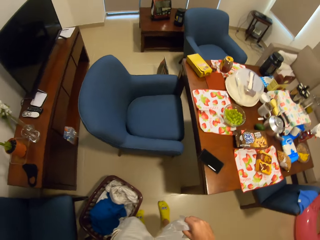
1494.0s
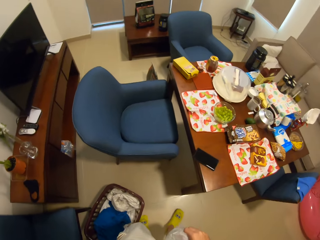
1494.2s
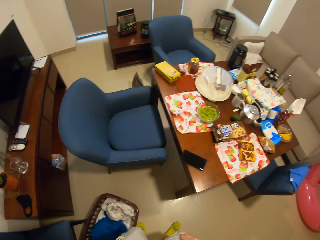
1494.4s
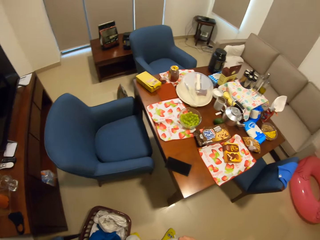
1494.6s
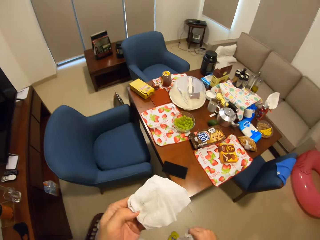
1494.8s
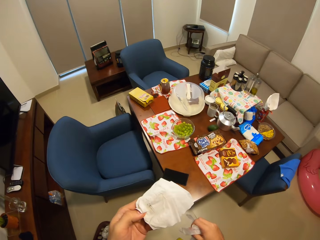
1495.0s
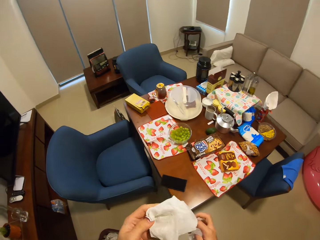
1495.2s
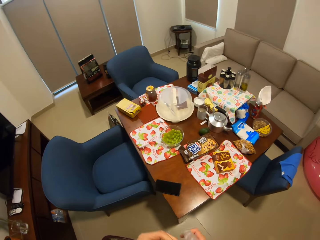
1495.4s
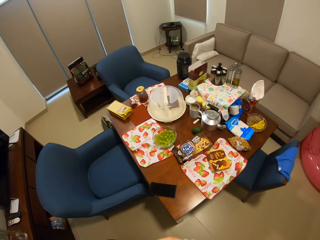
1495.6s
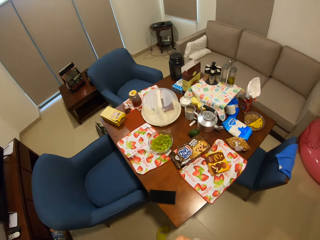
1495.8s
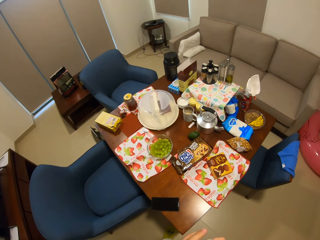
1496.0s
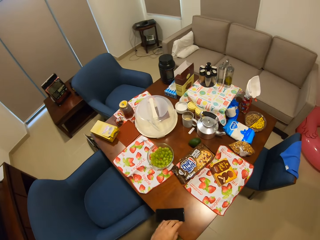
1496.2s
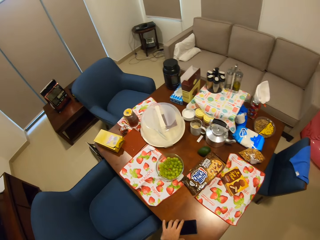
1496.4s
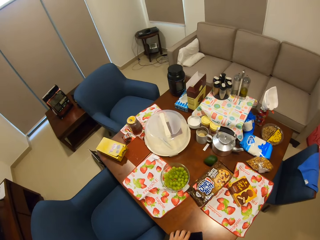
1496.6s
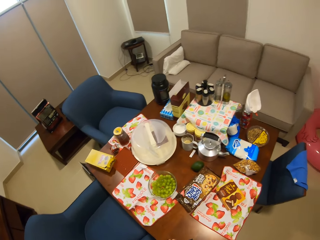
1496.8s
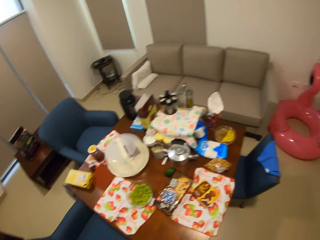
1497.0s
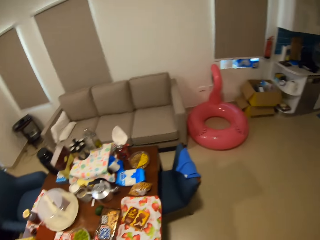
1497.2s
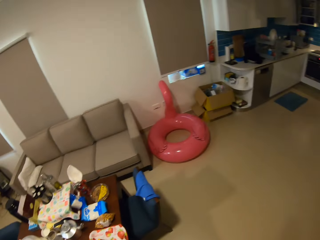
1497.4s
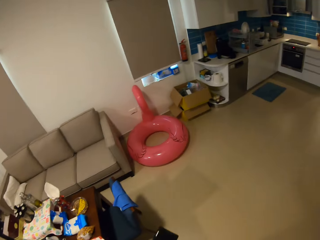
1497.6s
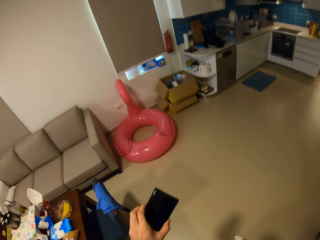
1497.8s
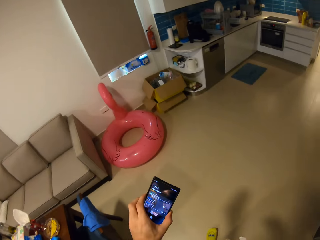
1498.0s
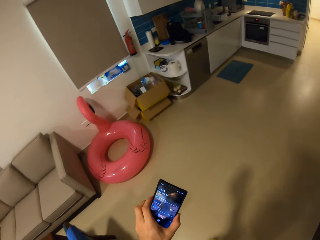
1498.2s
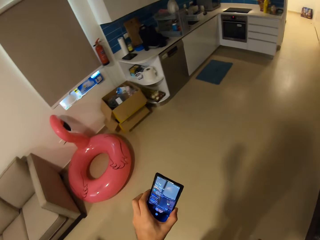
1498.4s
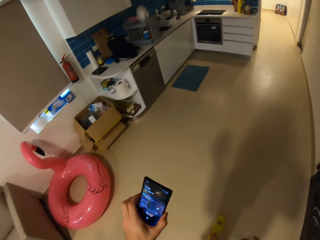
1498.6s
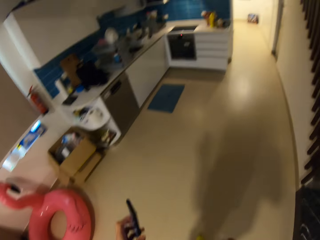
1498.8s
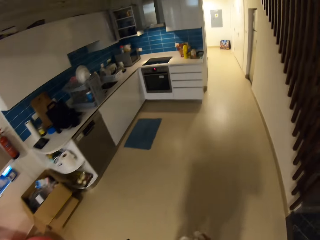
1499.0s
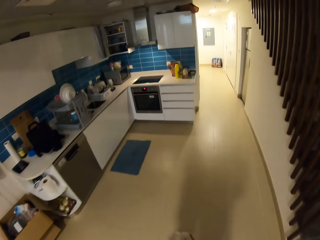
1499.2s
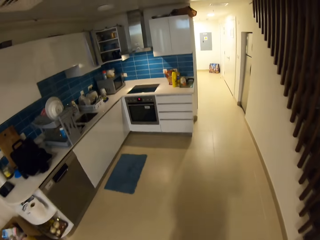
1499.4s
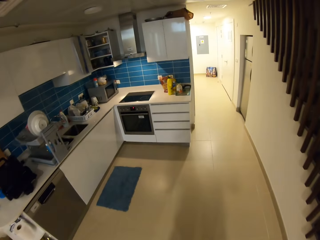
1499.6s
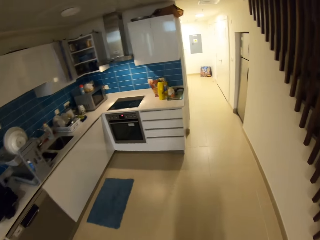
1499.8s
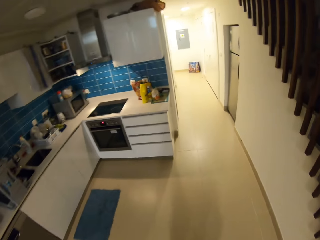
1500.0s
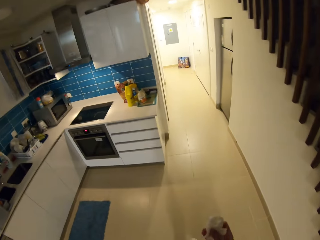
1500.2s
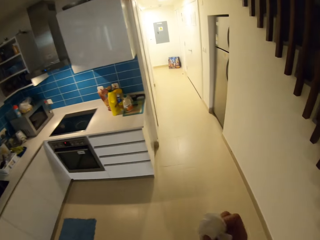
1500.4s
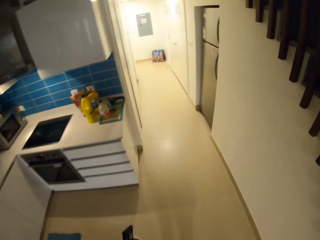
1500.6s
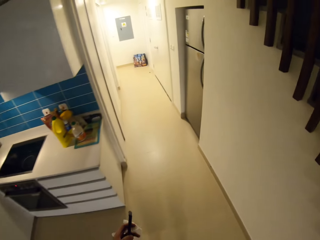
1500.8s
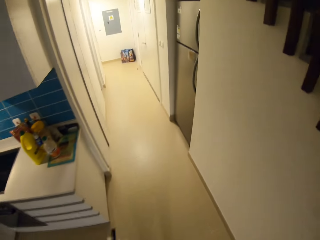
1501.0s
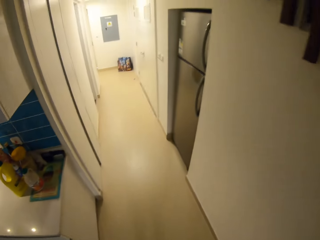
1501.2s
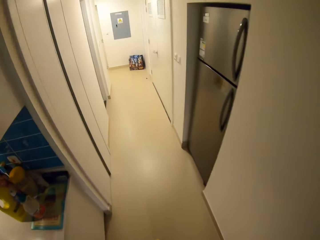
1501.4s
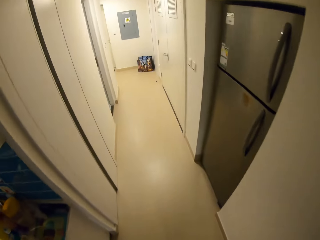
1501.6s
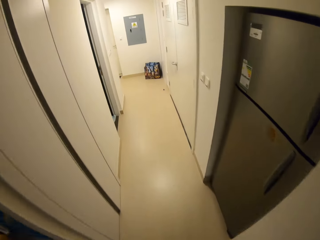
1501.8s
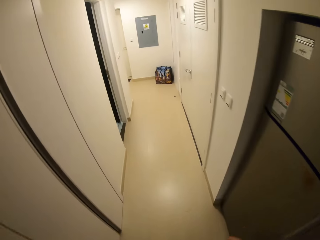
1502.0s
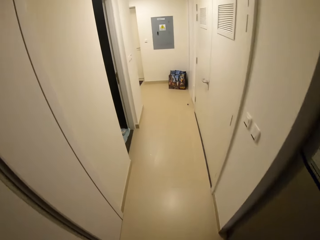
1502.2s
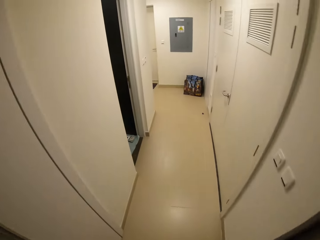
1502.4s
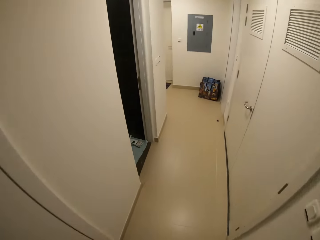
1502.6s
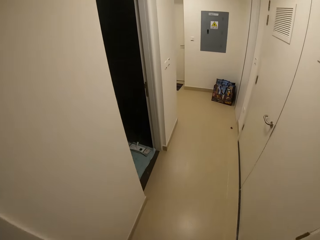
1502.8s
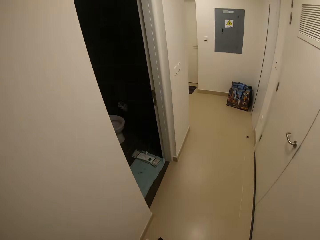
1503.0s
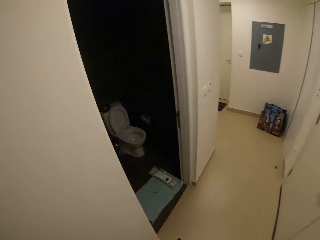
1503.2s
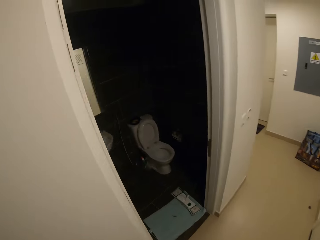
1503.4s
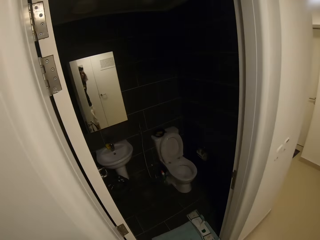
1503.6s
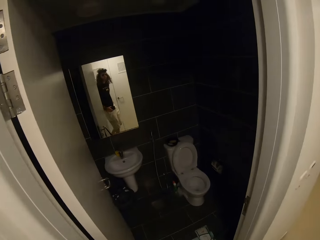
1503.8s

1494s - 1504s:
The camera wearer wipes his mouth. He picks up the phone from the dining table with his left hand. He operates his phone with his left hand. He walks around the room with items in his hands.

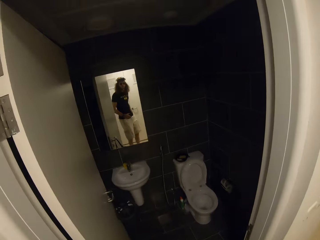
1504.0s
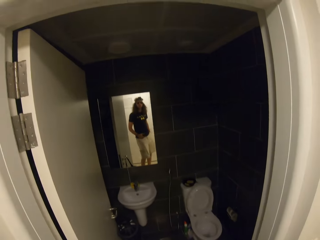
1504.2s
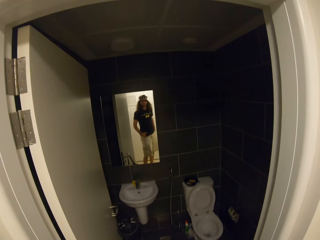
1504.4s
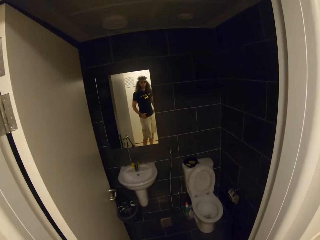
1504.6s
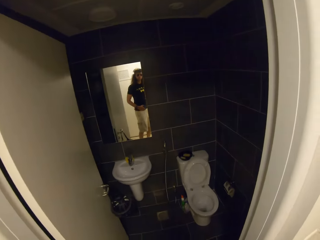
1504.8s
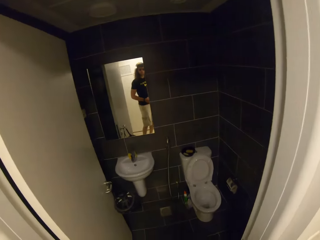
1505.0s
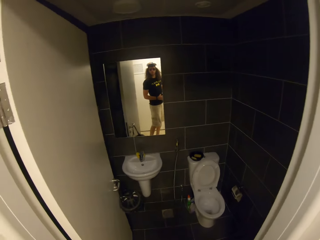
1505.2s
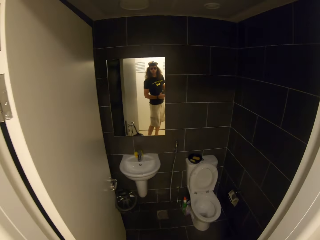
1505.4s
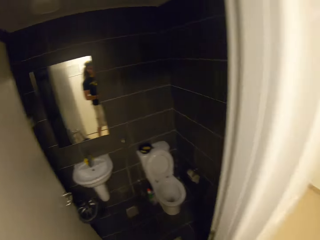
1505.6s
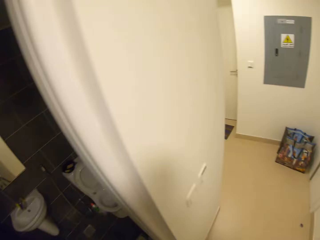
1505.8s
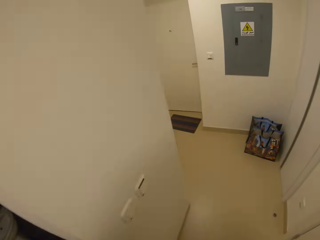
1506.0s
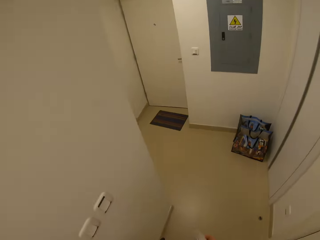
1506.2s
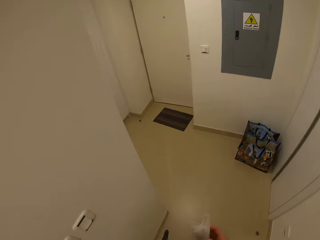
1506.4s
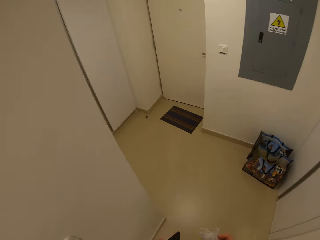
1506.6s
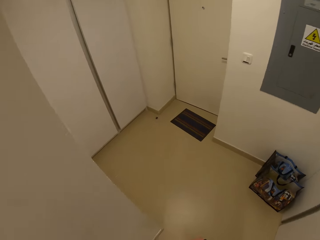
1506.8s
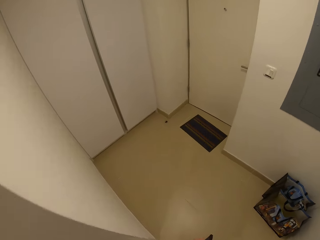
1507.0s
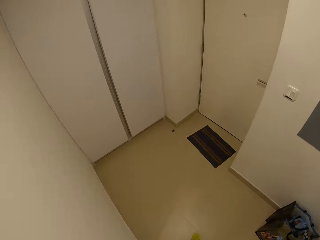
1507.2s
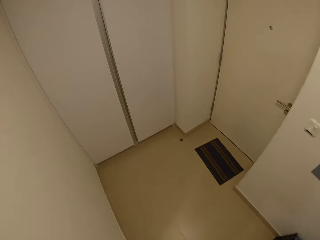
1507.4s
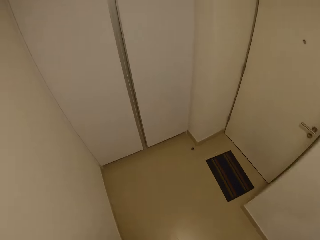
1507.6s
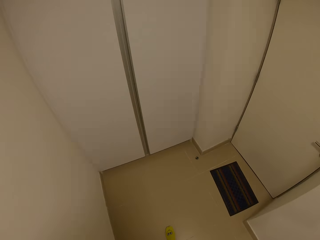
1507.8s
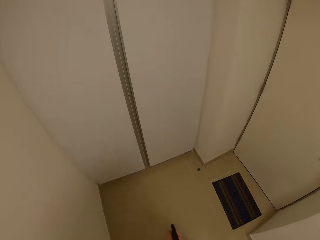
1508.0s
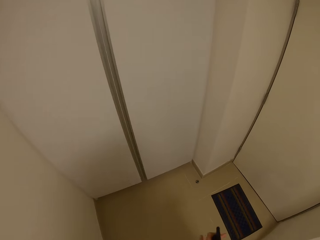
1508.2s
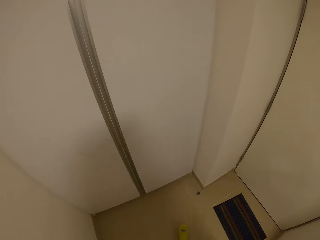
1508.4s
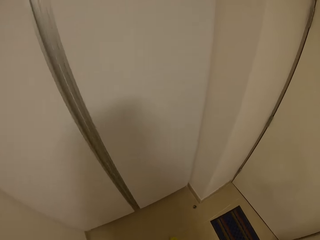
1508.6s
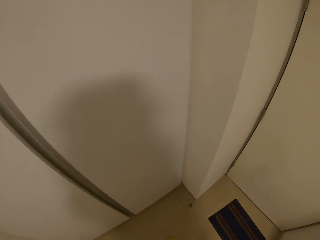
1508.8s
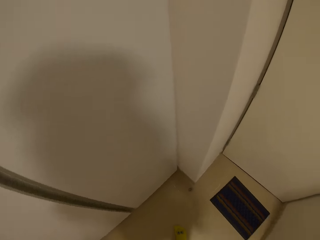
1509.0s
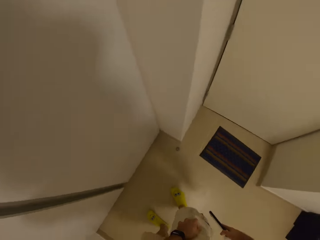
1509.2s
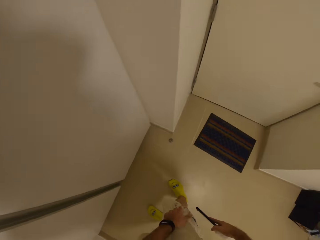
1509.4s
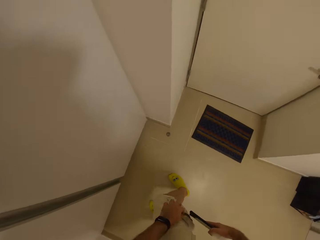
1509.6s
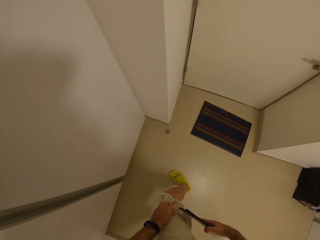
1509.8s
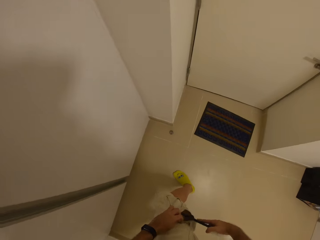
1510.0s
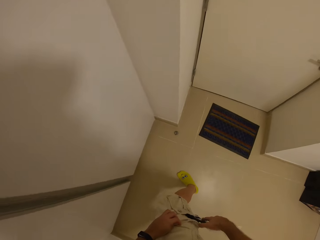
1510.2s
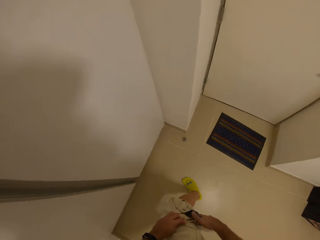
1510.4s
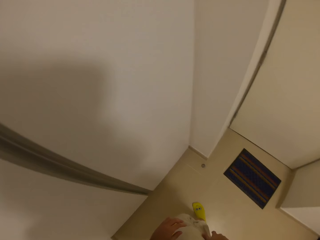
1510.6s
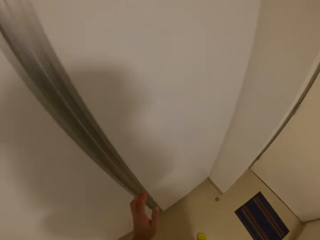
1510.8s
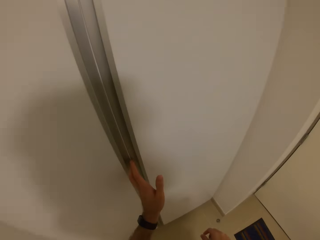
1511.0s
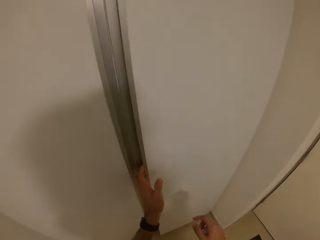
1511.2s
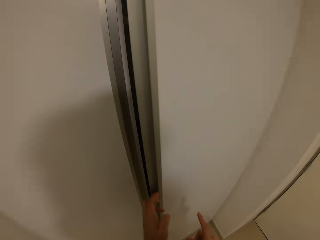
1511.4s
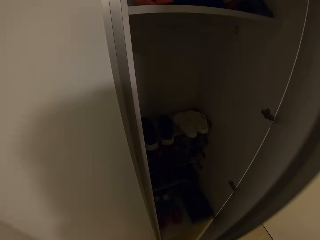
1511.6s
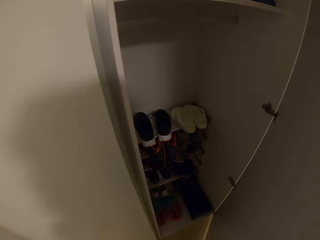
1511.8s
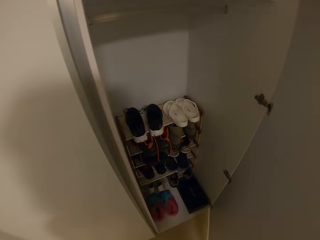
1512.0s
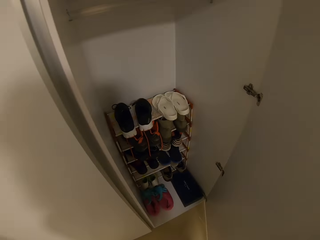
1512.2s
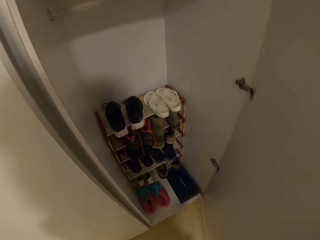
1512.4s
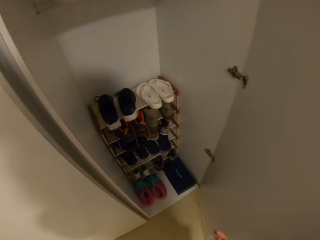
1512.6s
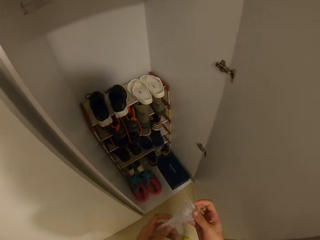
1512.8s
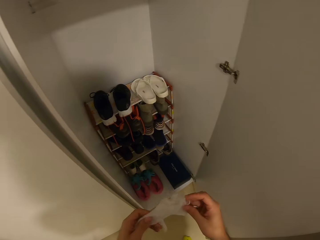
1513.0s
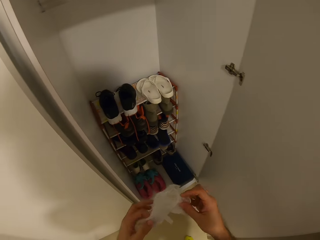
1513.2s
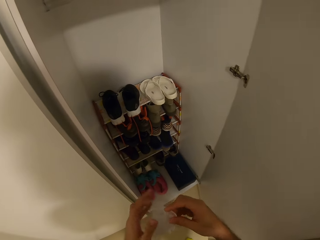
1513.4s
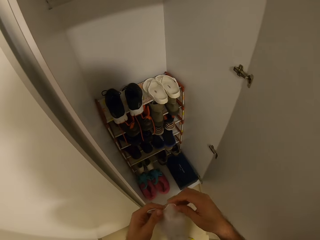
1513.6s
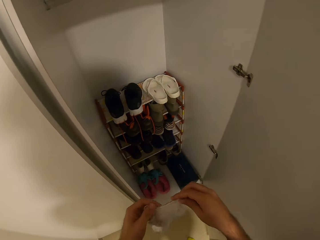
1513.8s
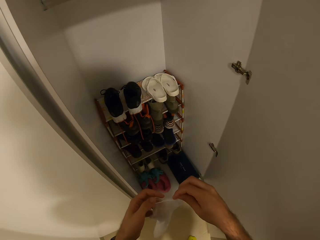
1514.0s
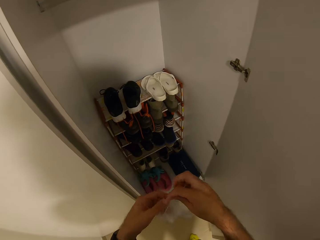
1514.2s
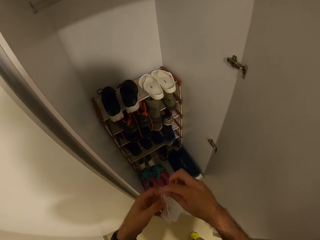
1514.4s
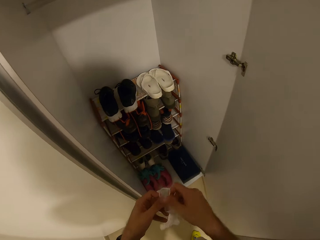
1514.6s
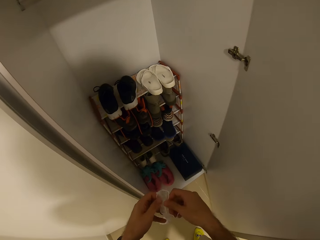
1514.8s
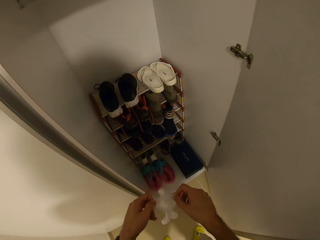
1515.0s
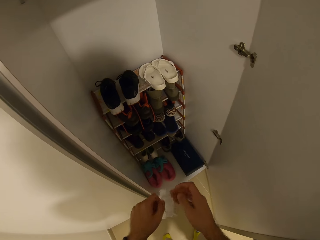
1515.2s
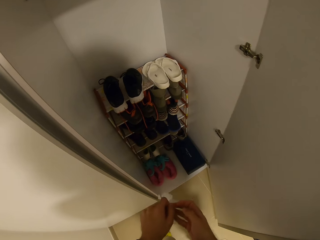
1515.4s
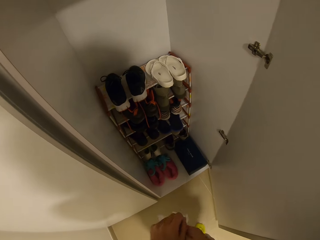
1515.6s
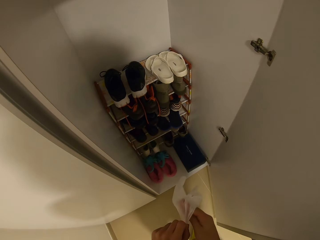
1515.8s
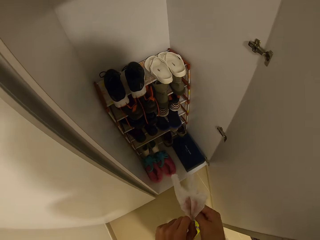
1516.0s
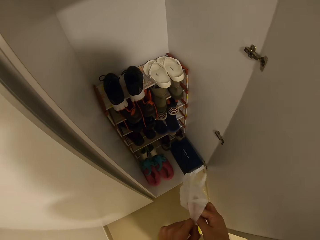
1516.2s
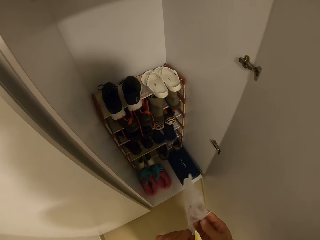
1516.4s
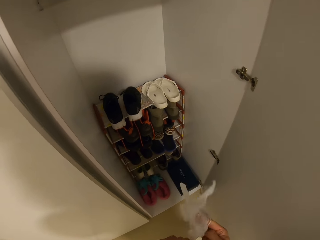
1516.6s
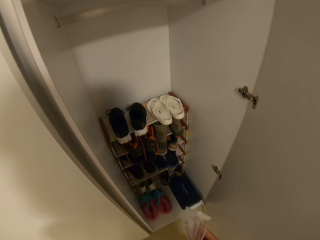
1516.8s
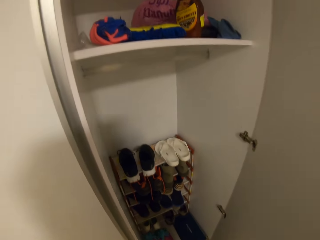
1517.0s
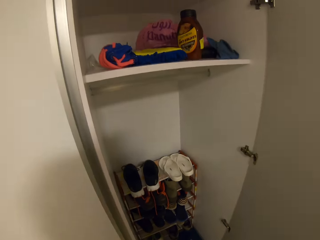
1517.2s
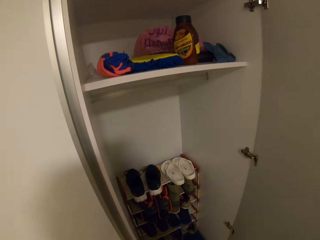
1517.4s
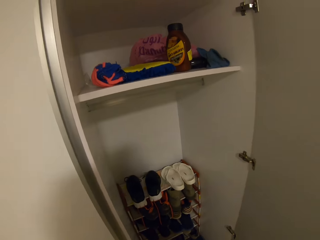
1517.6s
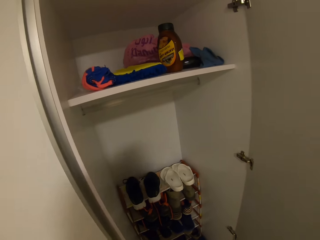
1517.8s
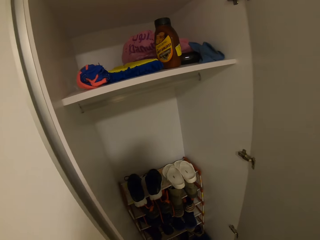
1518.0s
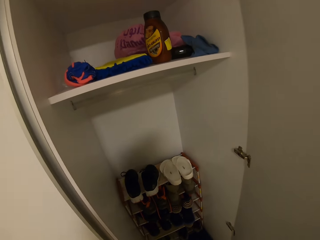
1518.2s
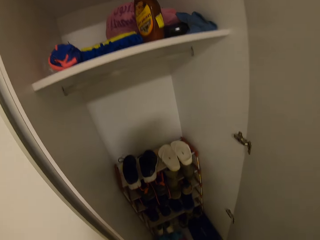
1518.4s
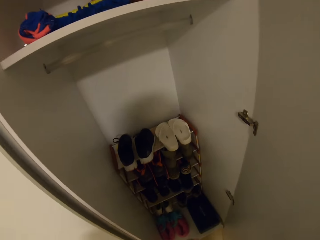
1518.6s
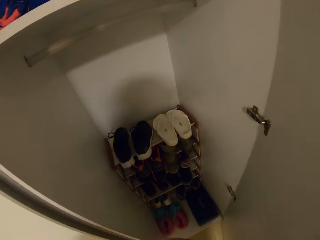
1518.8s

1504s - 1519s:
The camera wearer looks at the mirror. He walks in the house. He puts the phone in his right hand in his pocket. He opens the closet with his left hand. He wears a glove on his right hand with his left hand.
